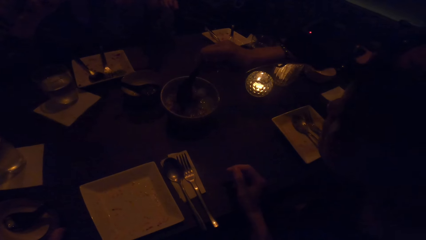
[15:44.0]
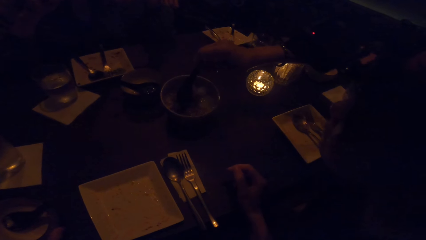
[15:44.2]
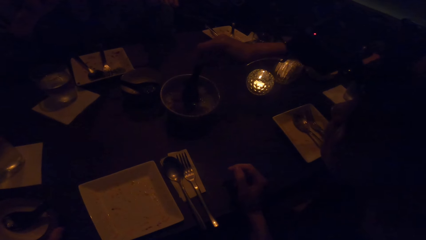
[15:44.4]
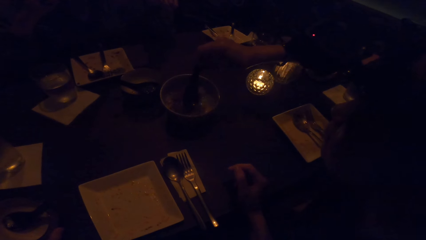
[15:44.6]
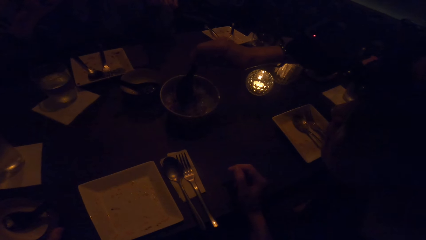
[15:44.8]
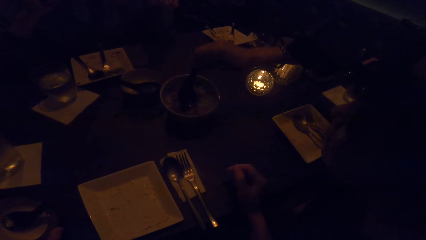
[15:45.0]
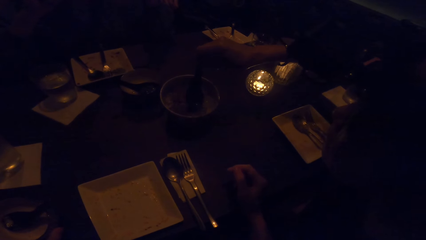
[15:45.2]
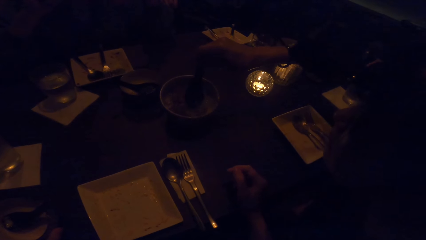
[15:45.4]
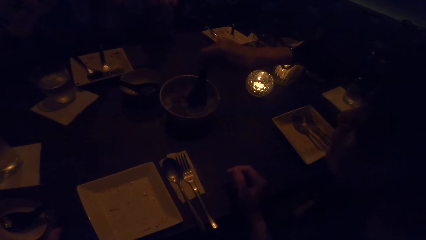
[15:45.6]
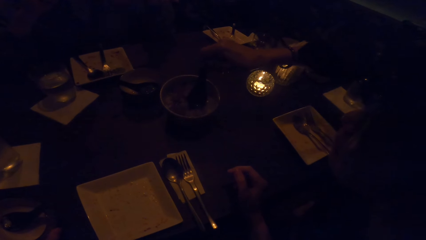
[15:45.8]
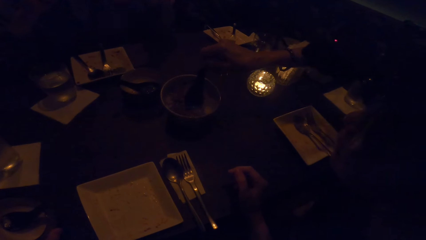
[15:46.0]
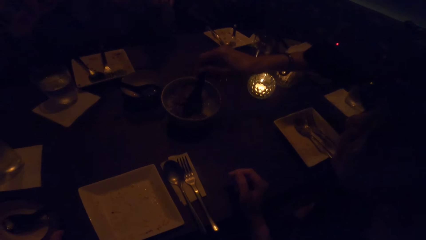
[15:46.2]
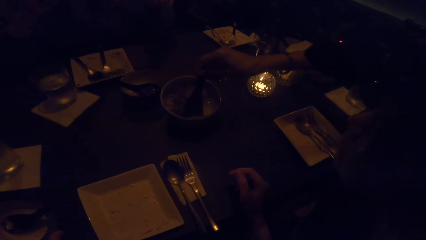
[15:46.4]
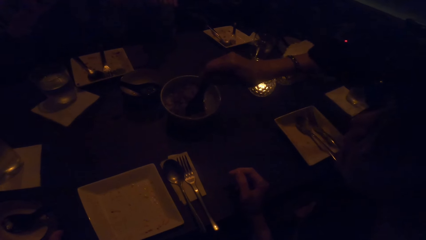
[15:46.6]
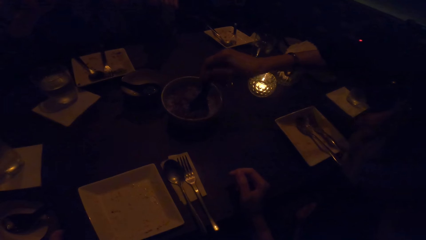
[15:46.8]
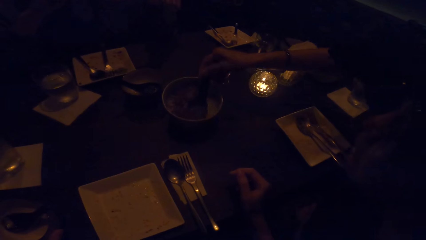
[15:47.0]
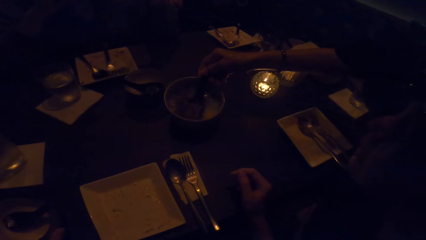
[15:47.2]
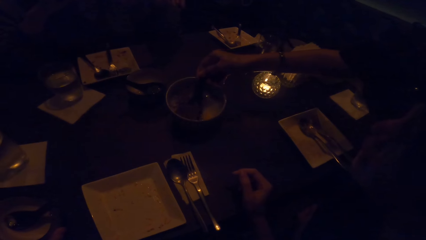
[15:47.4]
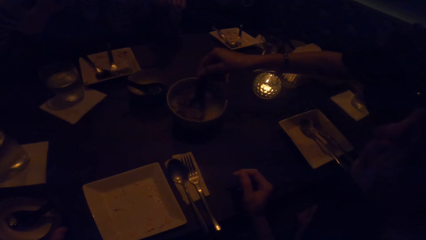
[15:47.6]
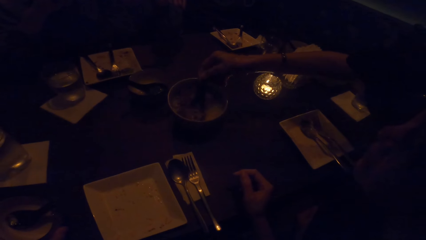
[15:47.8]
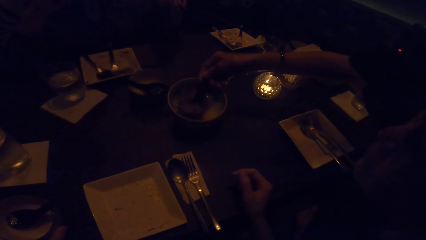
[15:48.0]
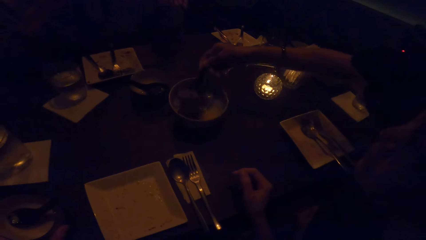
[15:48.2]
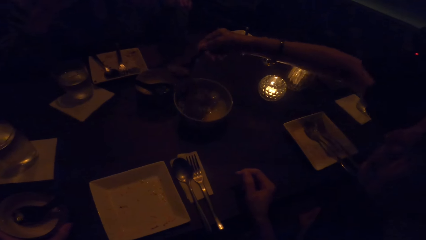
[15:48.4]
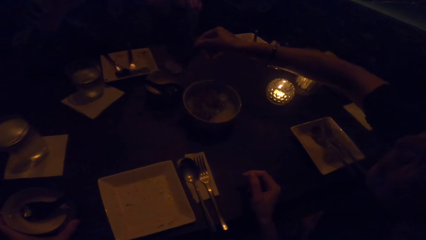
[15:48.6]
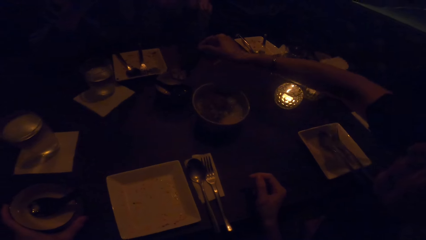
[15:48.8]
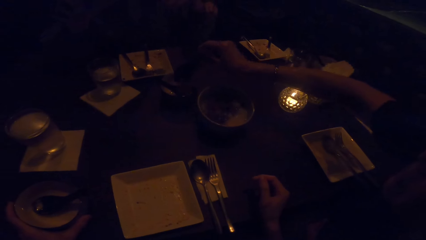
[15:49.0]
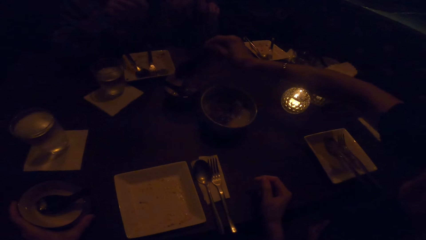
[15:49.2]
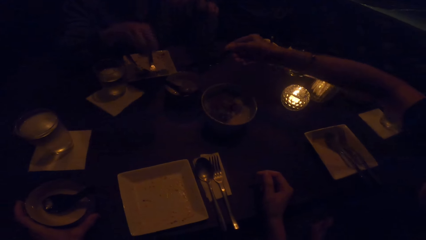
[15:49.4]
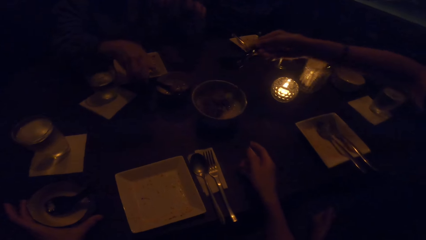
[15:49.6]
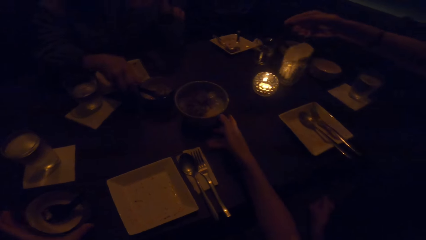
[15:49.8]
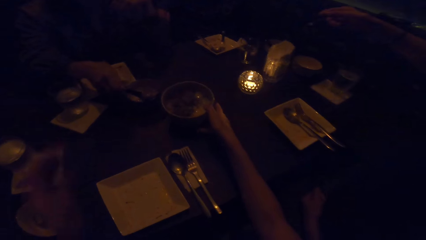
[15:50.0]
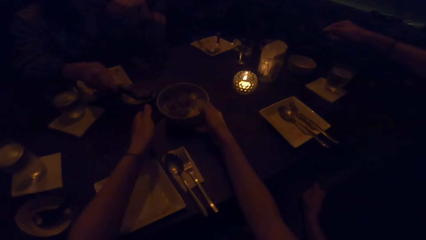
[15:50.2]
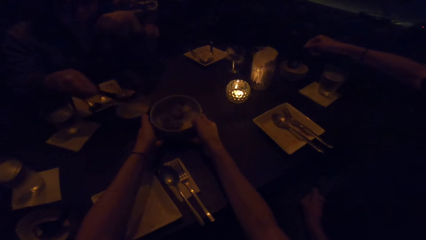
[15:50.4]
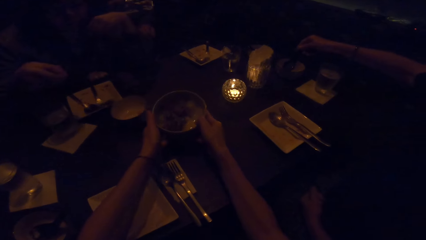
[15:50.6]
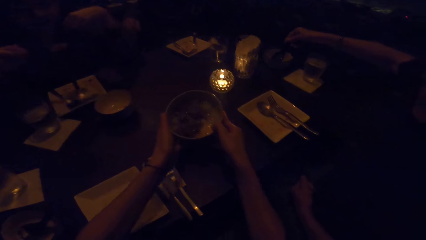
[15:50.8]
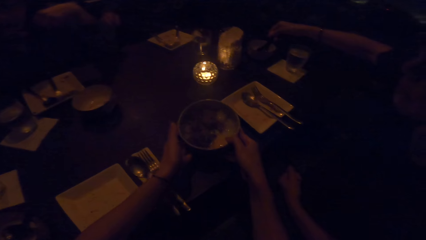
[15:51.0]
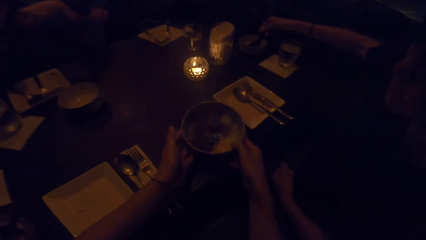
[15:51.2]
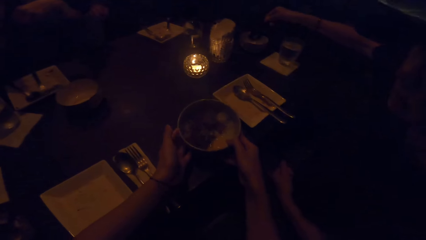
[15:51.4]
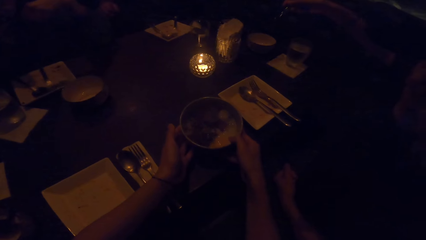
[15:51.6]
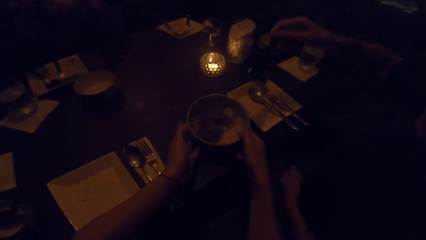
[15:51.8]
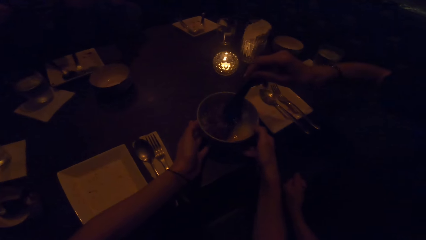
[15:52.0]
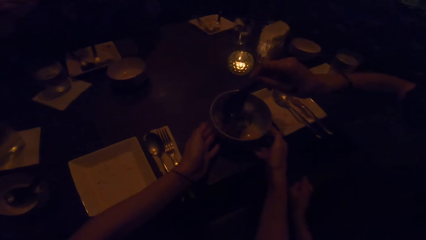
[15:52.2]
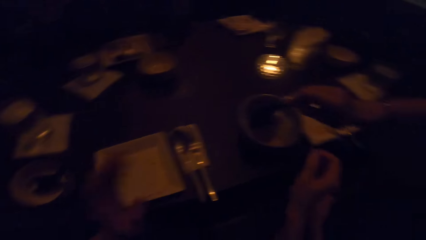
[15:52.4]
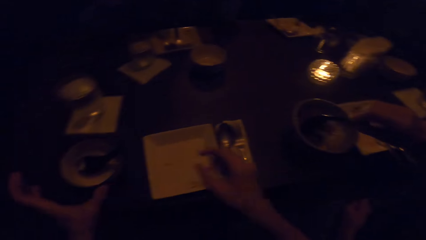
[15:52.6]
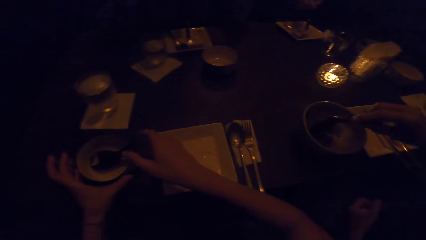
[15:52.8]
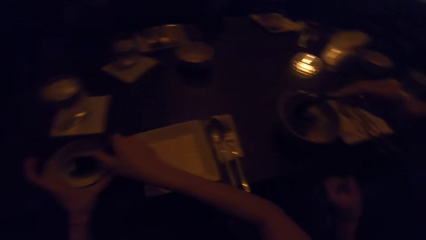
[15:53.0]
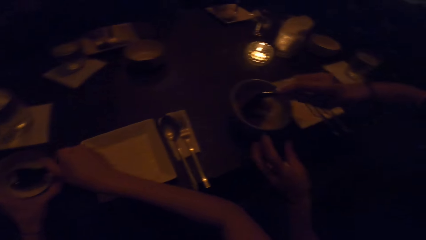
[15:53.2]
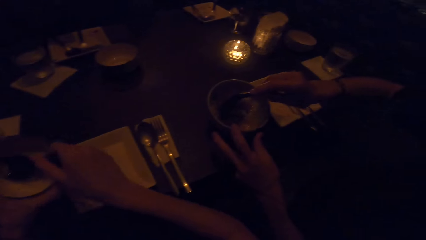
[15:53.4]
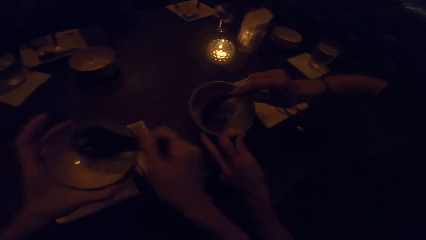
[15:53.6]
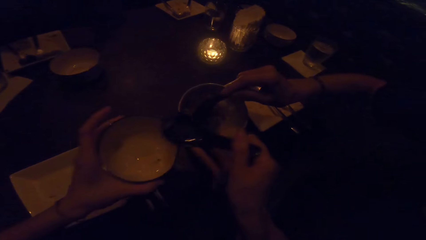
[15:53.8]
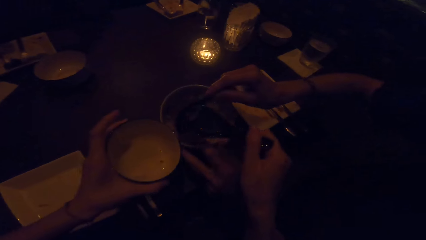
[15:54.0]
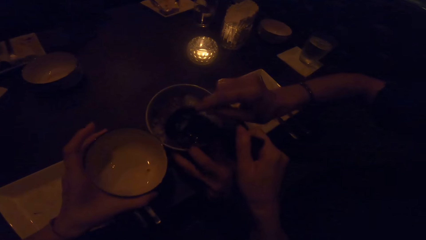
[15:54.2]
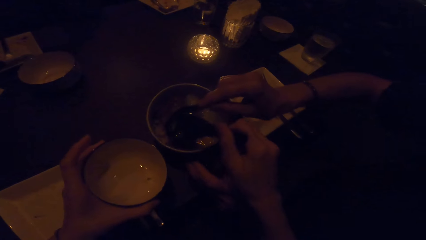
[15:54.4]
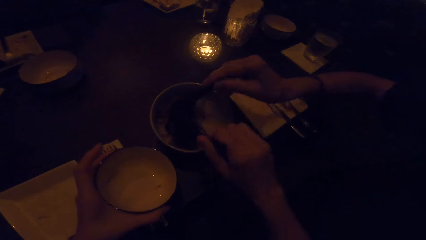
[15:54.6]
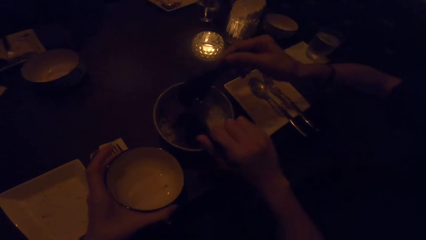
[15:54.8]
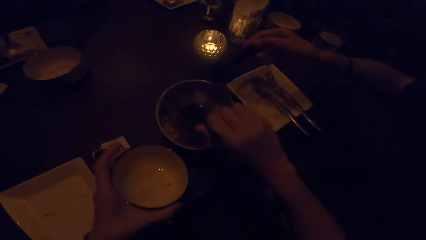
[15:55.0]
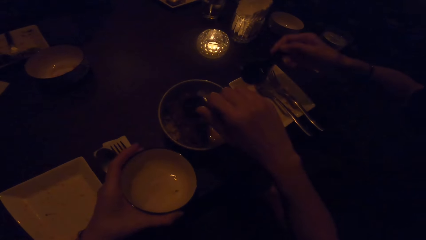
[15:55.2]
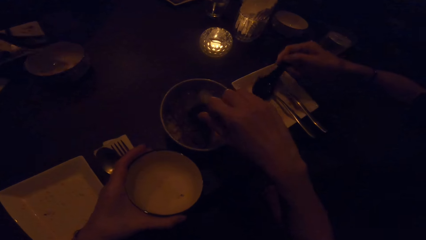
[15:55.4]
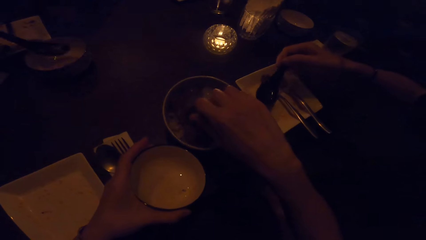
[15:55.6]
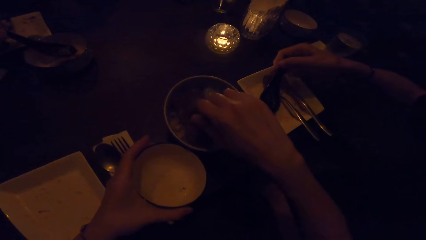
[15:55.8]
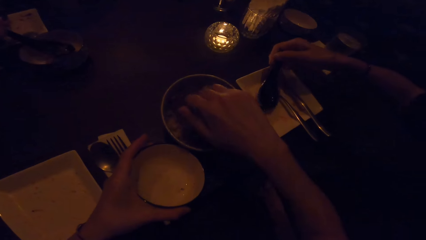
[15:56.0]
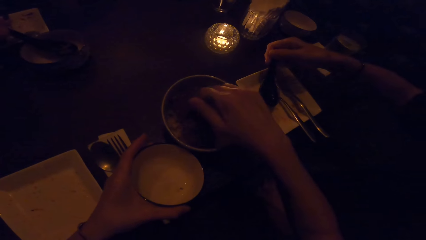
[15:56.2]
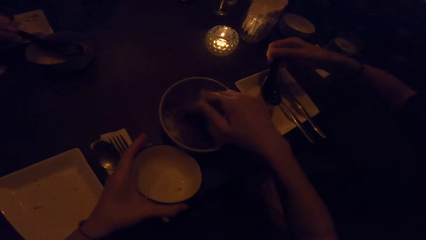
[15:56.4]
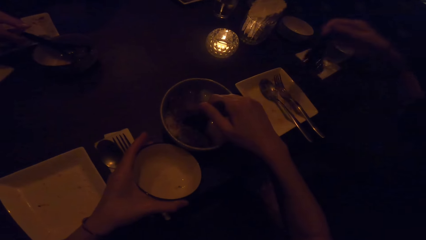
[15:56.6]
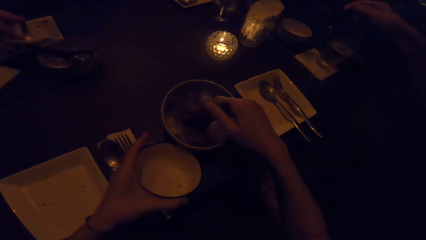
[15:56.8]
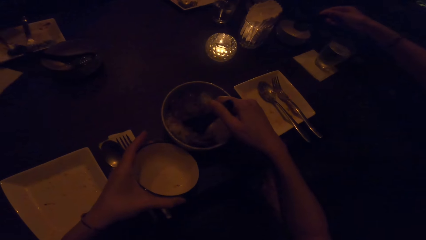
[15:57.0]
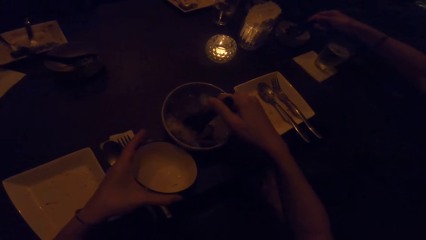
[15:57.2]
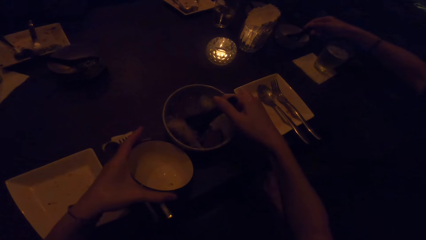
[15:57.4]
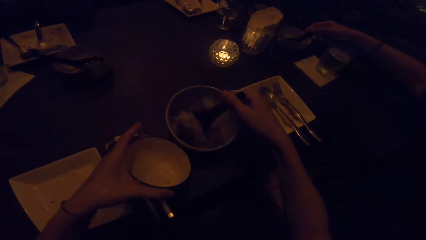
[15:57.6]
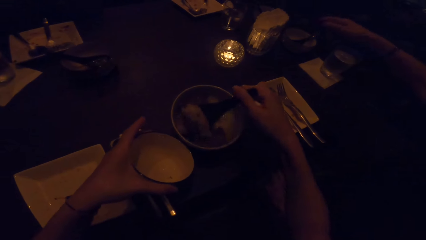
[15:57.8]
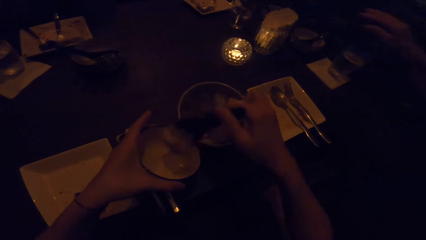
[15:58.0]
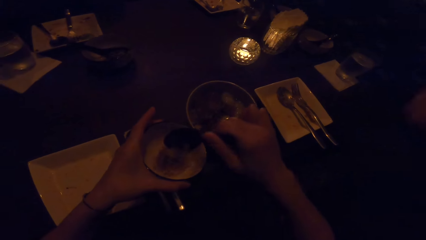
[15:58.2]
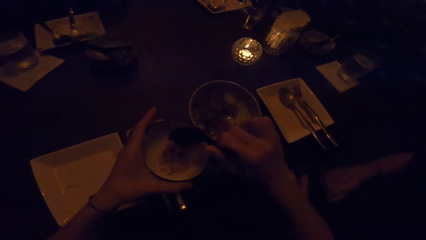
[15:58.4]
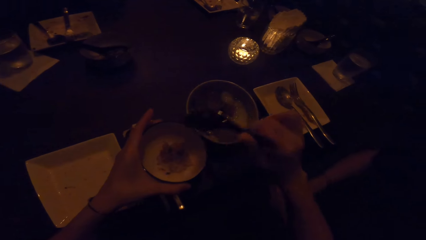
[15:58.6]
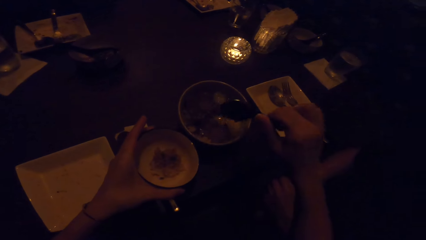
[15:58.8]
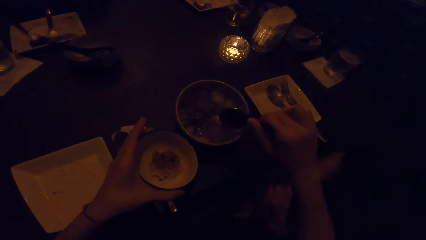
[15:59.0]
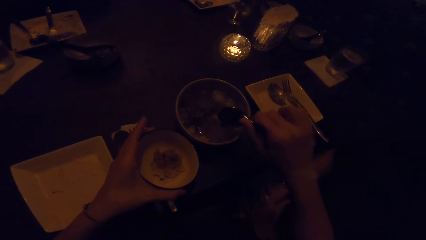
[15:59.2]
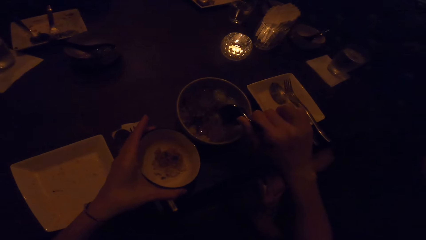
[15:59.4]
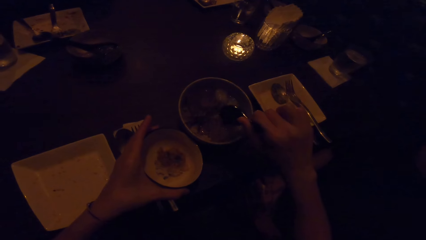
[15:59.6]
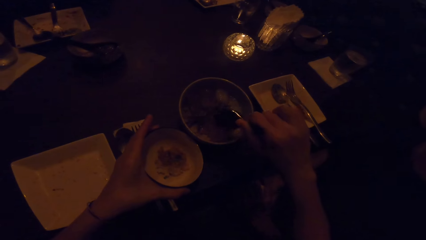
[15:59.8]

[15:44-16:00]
A woman puts the dessert in a spoon. Another woman eats the dessert in the spoon. The camera wearer moves the bowl of sauce closer on the table with both hands. The first woman puts the spoon in the bowl of dessert. The camera wearer holds the bowl on the left side and picks up the serving spoon on the bowl. They carry the bowl from the table with both hands. They use the spoon in her right hand to take dessert from the bowl. The other woman drops the spoon in the bowl. The first woman drops the spoon in the bowl. The camera wearer puts the dessert in the bowl in her left hand. They use the spoon in her right hand to take dessert from the bowl.
